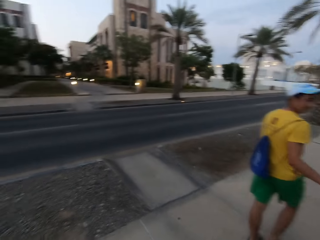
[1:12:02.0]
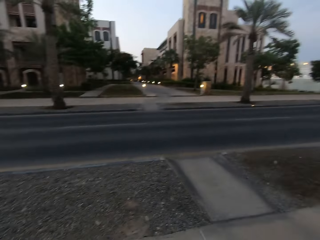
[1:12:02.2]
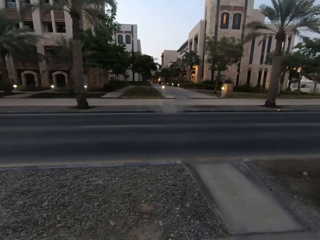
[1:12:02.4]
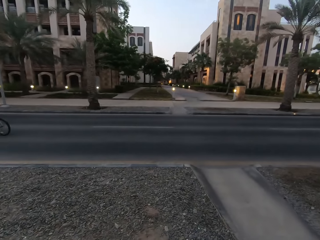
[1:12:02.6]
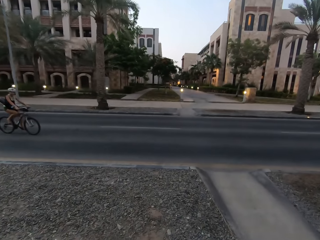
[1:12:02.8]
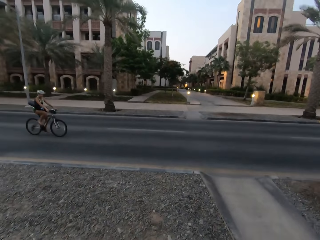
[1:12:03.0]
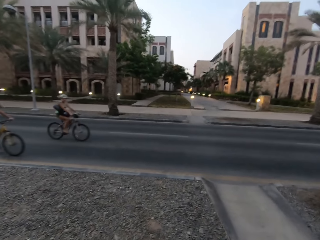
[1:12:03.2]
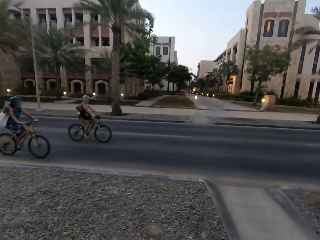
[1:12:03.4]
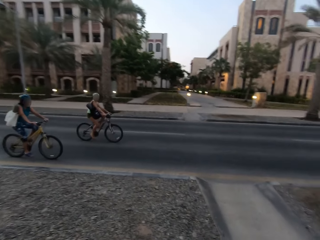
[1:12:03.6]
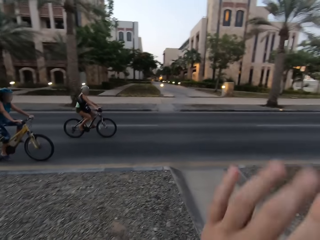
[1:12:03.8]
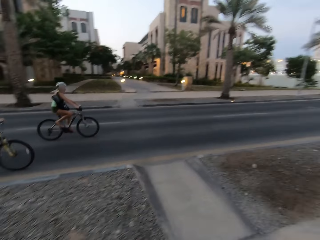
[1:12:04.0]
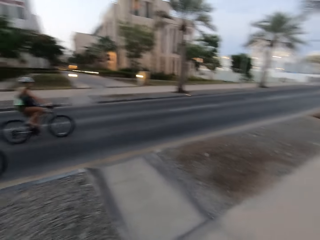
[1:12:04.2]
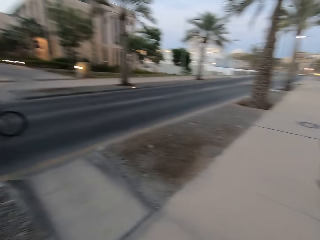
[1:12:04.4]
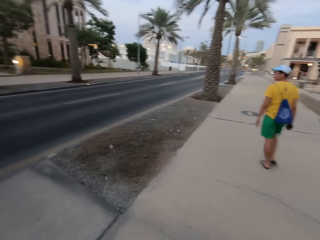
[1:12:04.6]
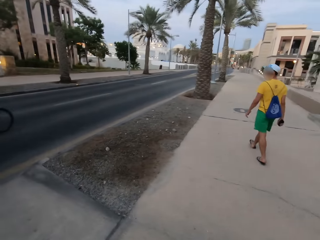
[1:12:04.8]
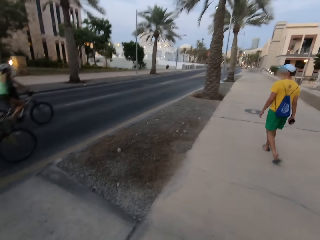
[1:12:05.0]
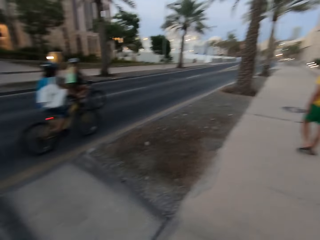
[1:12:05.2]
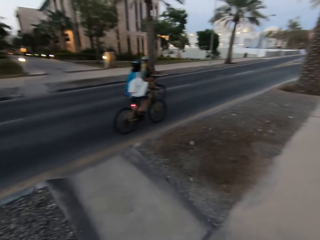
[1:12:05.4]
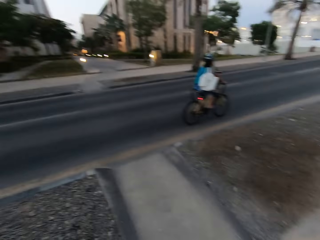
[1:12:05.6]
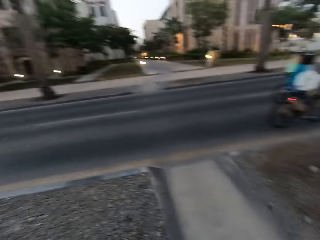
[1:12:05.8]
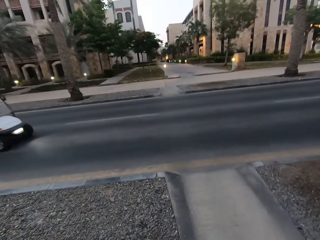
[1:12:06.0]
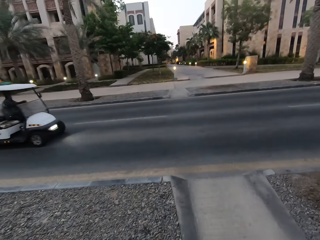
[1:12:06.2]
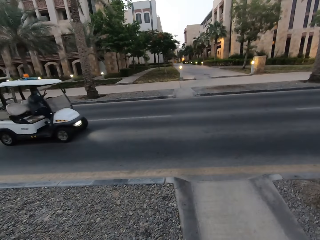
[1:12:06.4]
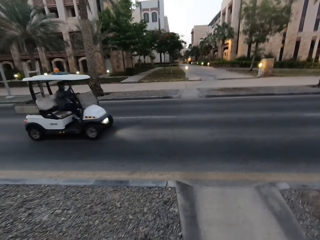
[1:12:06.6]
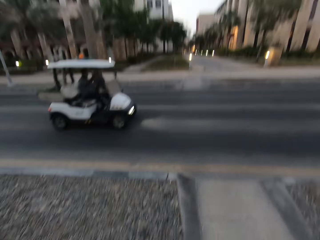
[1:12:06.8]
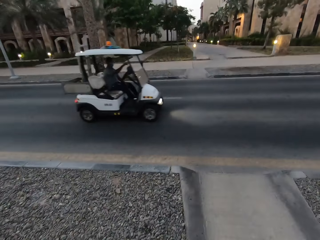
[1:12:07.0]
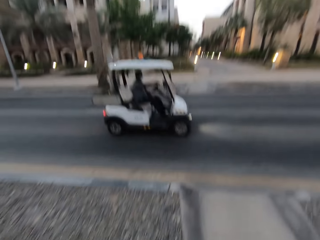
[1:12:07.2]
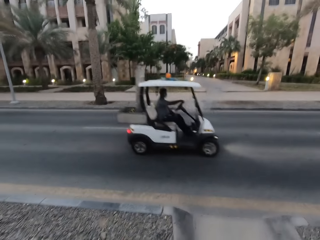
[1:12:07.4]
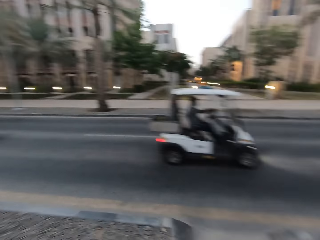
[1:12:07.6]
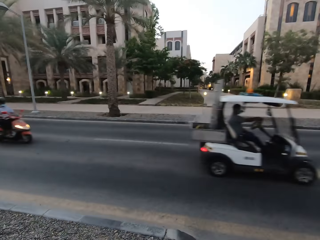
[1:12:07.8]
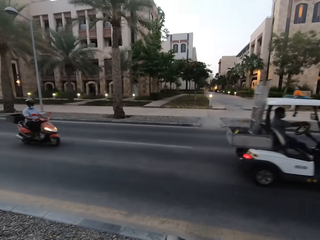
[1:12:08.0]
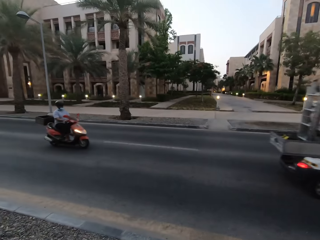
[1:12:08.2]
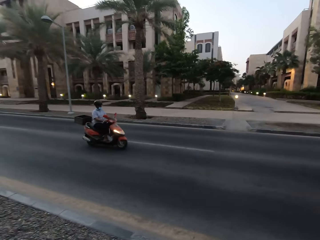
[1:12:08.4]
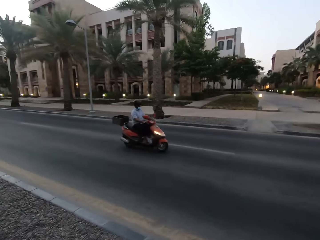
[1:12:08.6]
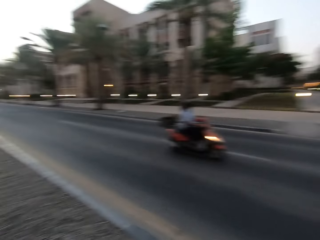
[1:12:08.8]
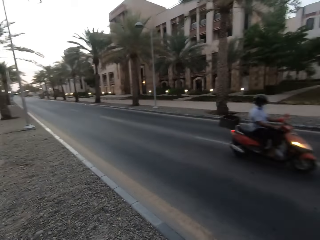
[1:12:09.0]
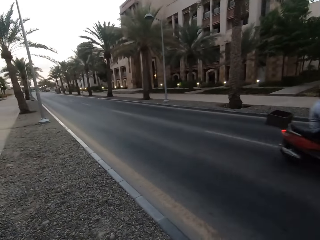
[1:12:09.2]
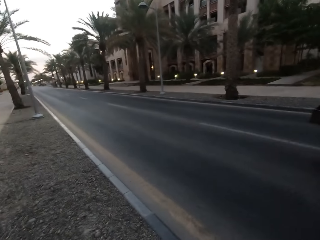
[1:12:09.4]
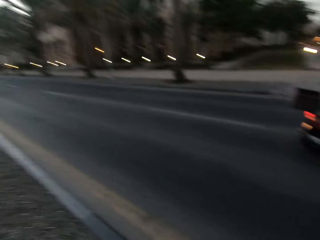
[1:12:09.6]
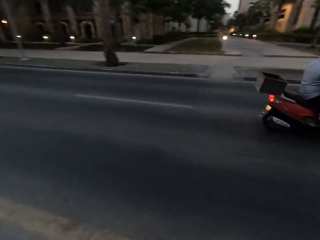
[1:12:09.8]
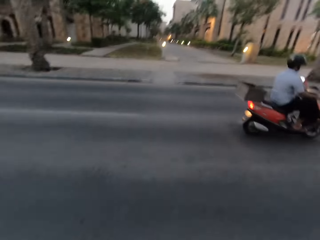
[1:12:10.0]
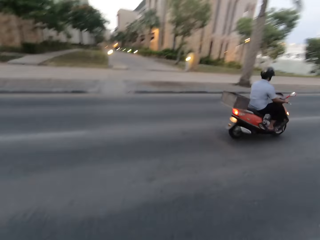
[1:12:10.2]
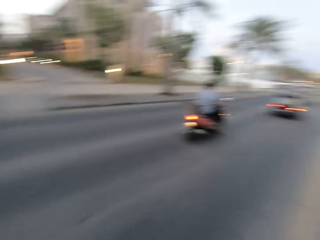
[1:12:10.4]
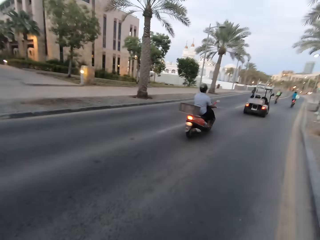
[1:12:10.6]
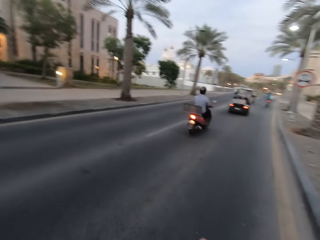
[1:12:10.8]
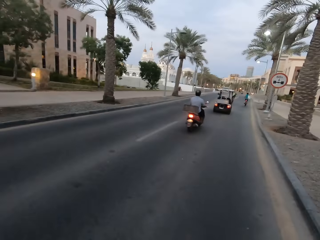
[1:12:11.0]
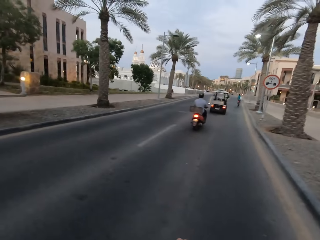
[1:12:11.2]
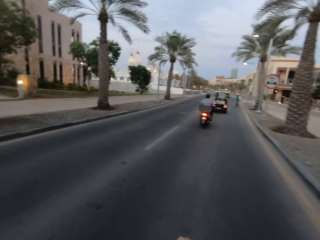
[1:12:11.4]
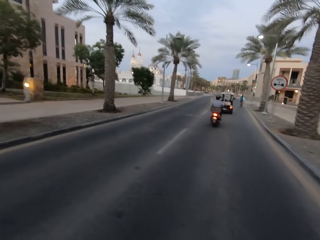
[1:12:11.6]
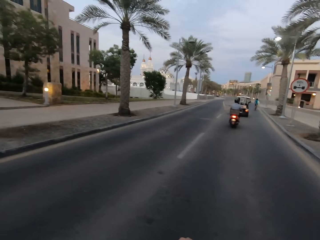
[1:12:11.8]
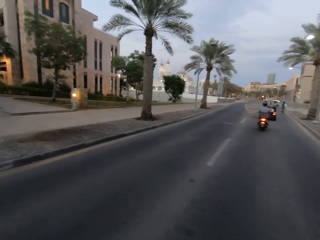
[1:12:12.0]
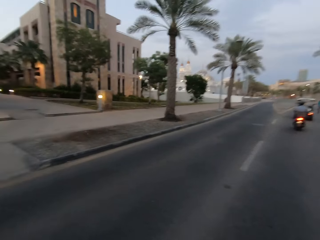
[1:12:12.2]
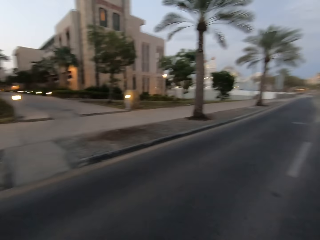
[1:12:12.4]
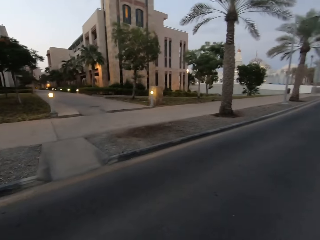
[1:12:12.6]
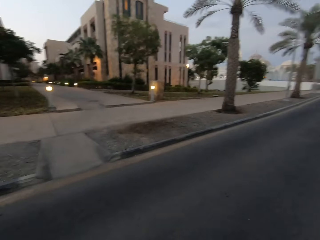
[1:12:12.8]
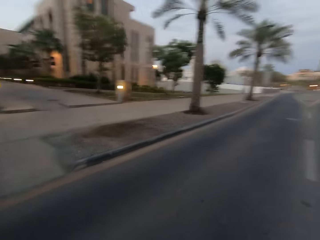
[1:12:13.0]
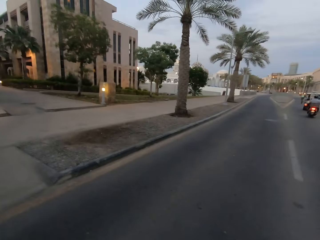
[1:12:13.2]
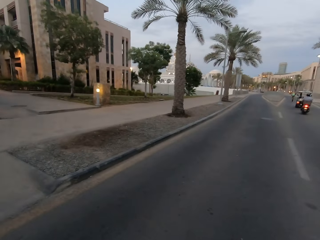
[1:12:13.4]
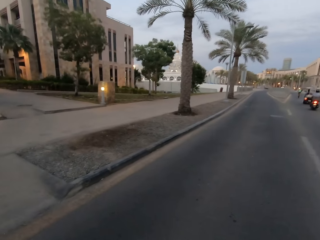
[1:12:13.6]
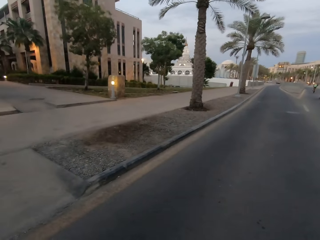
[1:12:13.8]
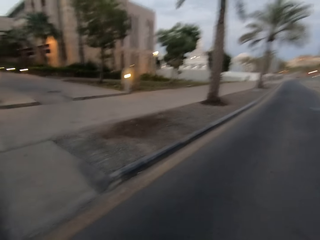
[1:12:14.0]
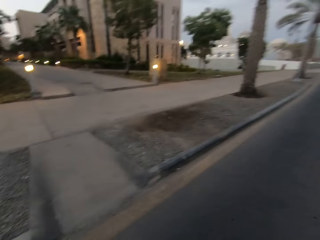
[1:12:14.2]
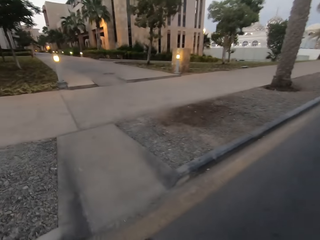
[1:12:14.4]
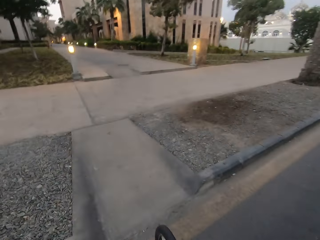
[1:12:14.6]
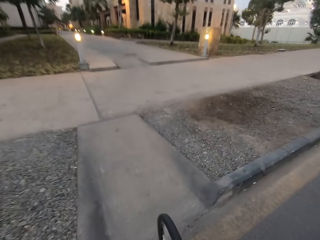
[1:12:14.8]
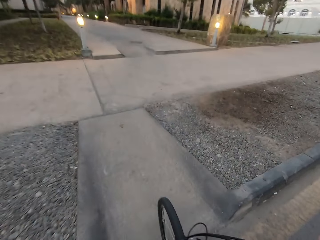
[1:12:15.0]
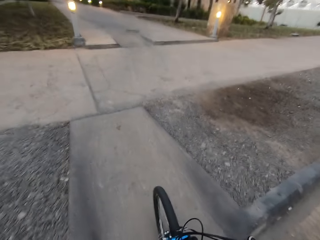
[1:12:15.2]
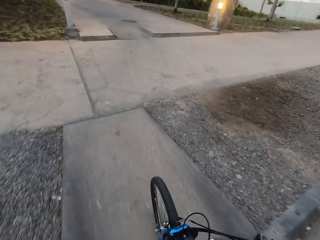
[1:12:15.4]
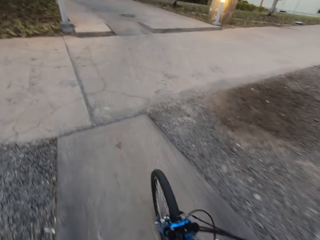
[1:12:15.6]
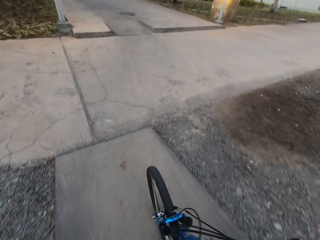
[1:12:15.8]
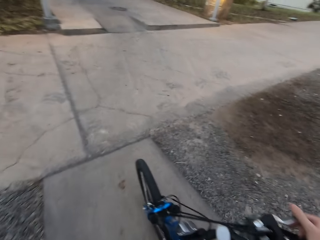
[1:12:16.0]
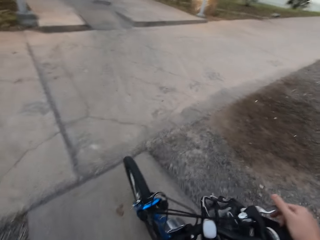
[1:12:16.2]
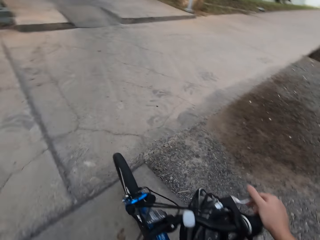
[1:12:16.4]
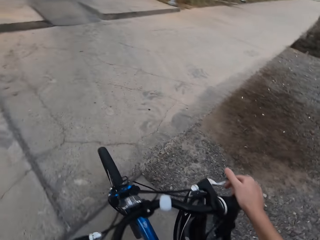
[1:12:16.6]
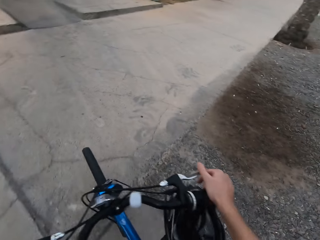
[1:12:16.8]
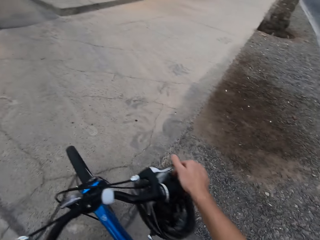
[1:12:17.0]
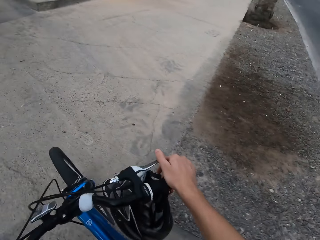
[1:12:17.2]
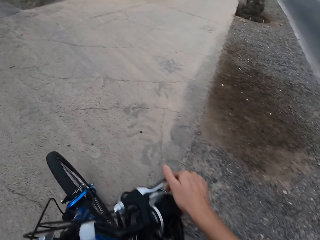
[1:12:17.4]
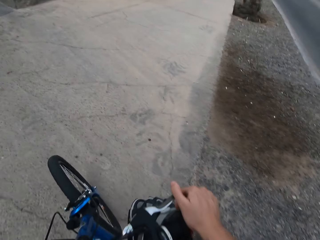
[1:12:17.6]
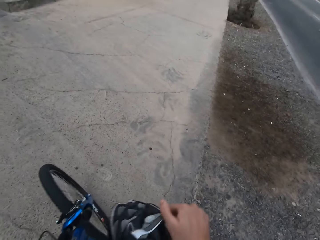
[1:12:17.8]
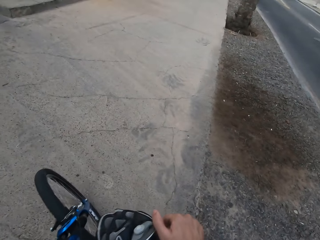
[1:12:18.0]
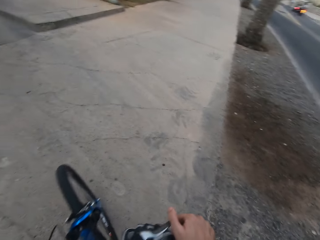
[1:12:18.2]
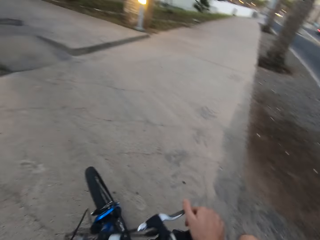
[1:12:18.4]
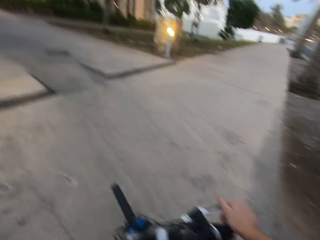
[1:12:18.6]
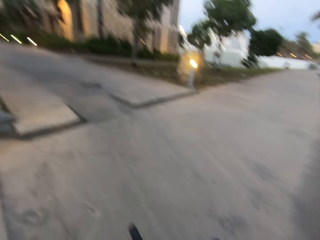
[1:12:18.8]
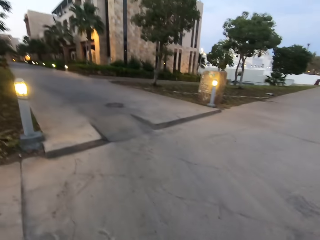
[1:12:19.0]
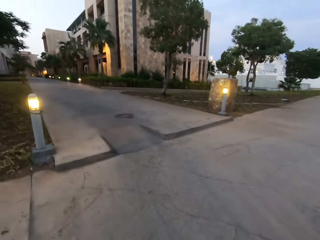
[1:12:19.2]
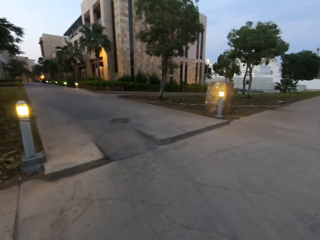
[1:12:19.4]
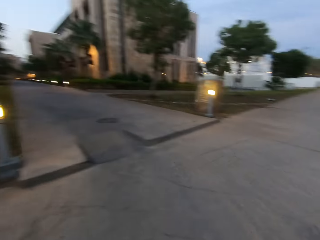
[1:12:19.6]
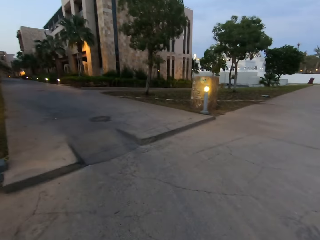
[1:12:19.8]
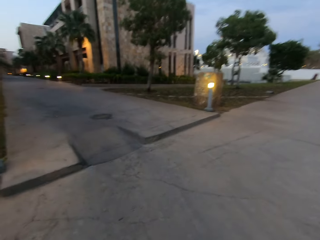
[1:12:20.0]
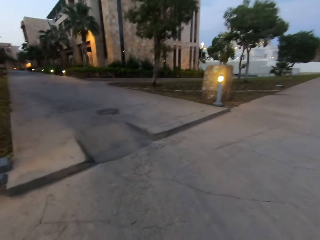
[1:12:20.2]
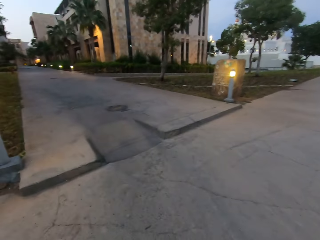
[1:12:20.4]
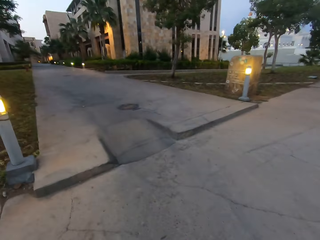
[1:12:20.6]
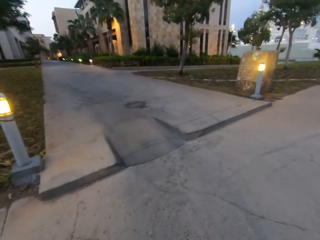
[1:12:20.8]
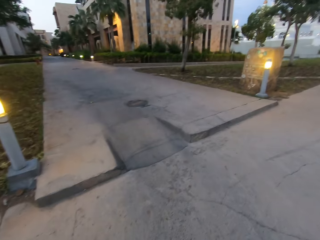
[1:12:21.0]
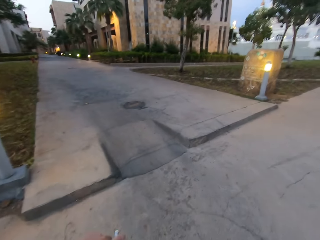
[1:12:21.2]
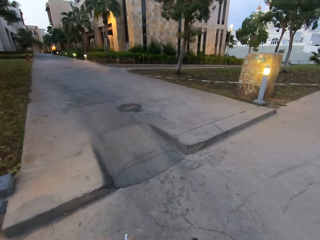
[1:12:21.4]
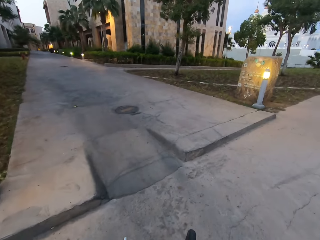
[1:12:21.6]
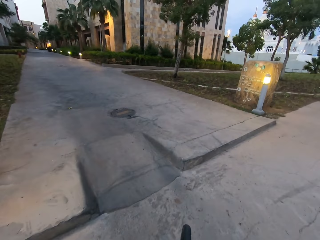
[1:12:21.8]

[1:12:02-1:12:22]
The camera wearer stares around the roads. They cross the road. They ride a bicycle on the pavement.

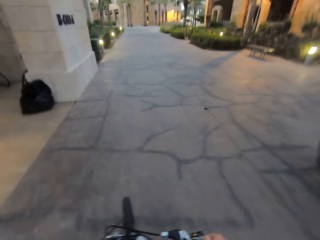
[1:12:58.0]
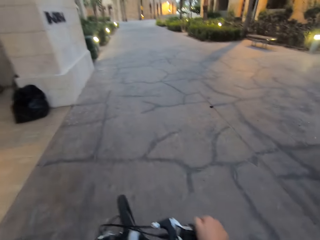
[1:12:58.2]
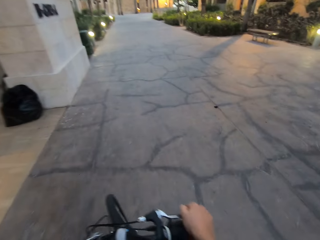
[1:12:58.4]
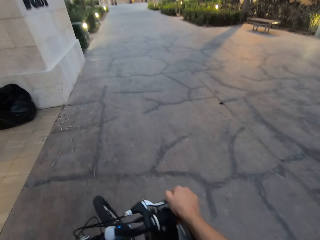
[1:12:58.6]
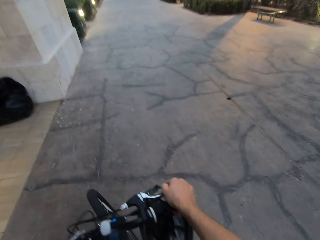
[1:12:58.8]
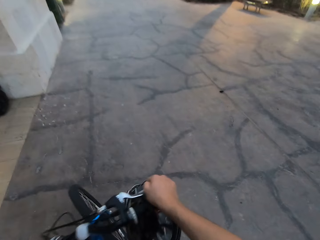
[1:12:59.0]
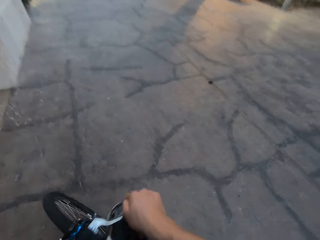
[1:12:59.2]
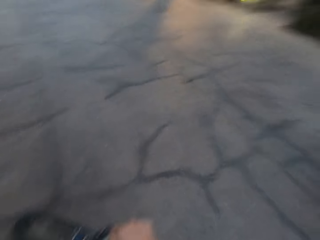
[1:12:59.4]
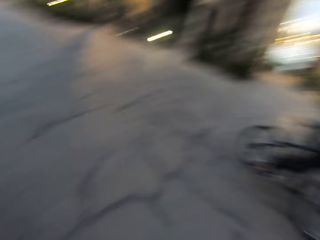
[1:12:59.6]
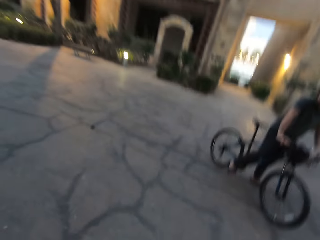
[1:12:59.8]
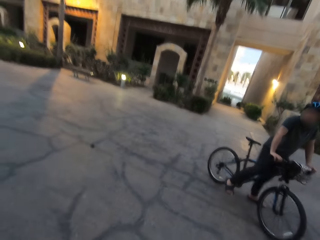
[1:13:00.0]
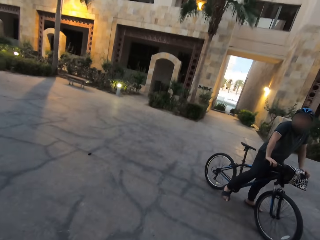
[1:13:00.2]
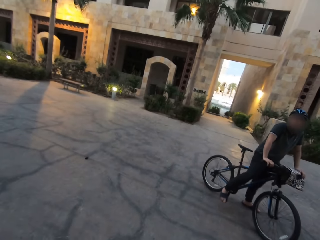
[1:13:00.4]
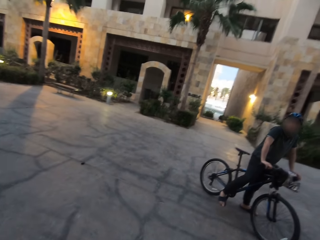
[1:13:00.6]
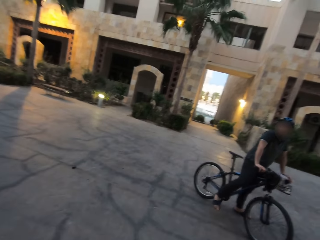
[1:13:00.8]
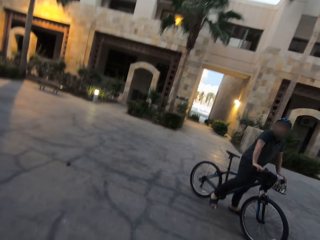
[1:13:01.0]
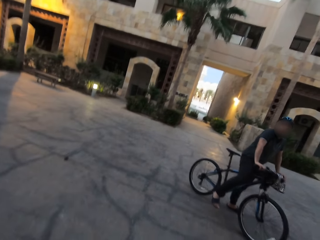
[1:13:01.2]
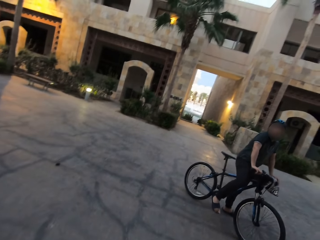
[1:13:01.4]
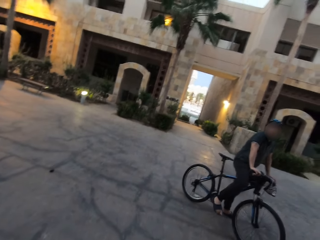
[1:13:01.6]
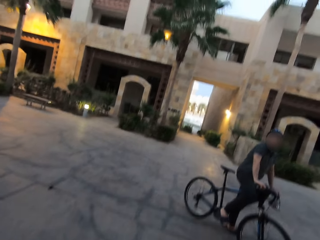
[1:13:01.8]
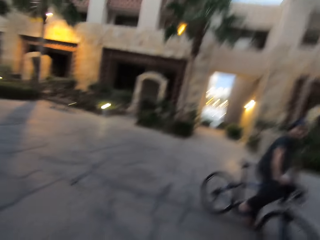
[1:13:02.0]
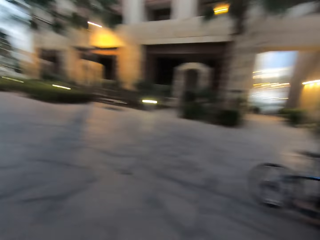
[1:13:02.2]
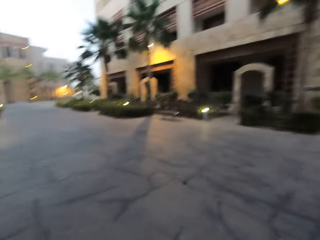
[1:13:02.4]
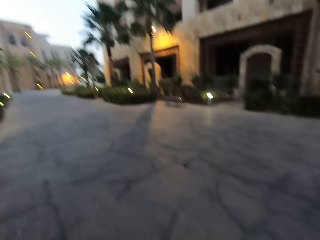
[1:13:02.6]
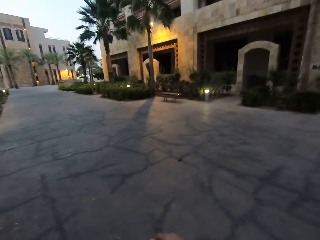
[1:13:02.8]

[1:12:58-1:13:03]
The camera wearer stops on the road. They stare around the road.
